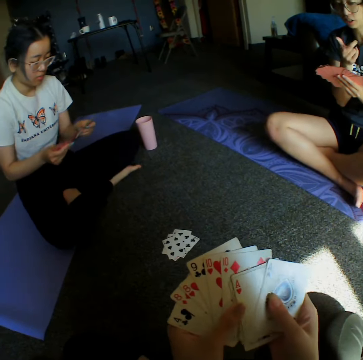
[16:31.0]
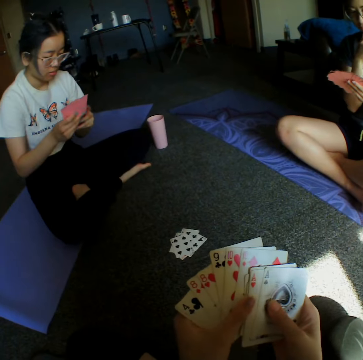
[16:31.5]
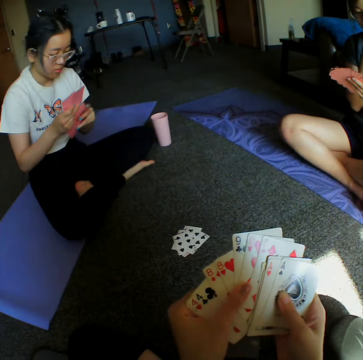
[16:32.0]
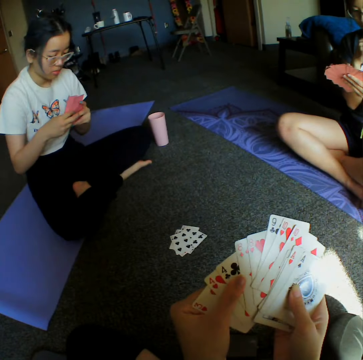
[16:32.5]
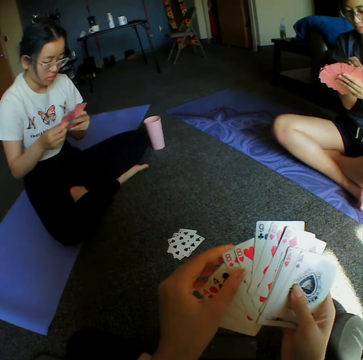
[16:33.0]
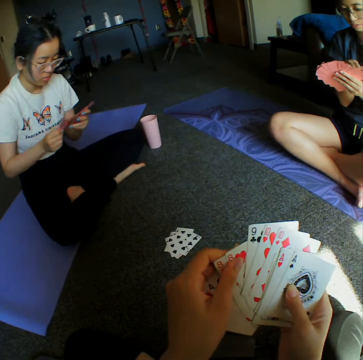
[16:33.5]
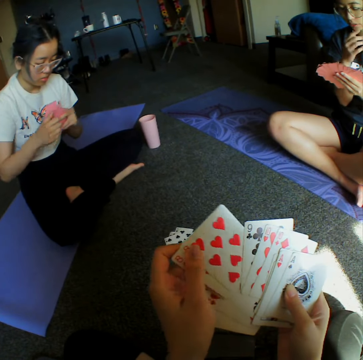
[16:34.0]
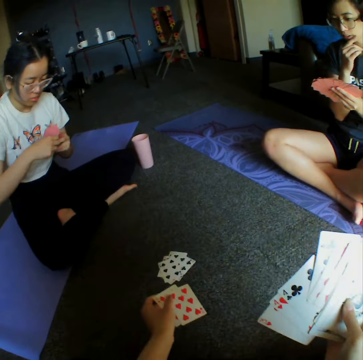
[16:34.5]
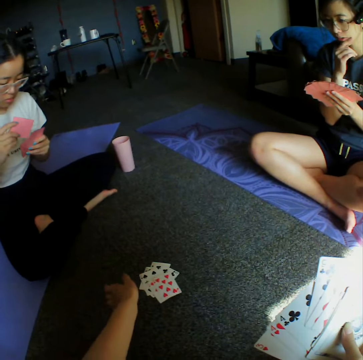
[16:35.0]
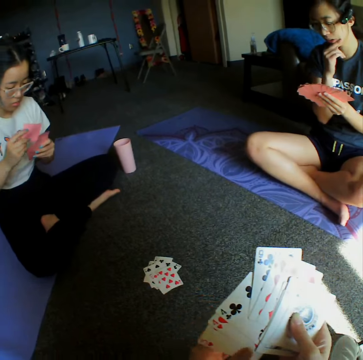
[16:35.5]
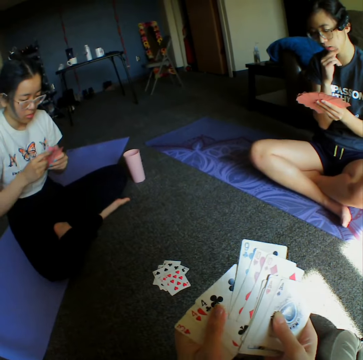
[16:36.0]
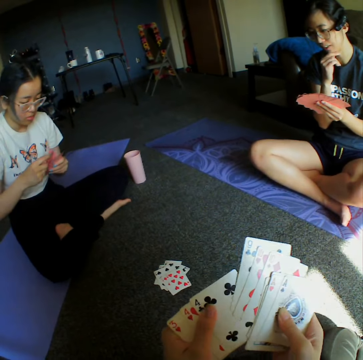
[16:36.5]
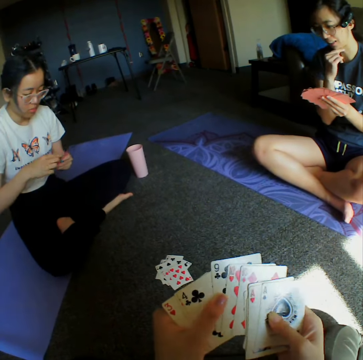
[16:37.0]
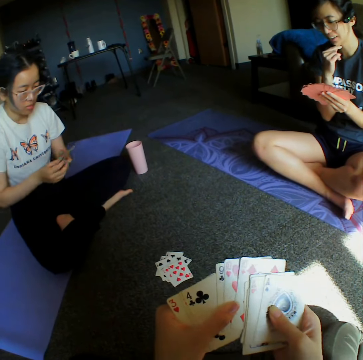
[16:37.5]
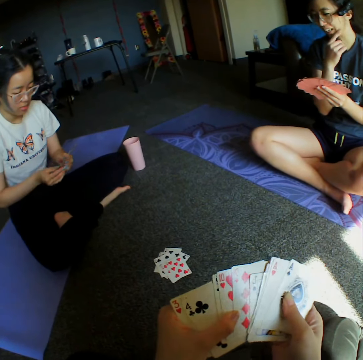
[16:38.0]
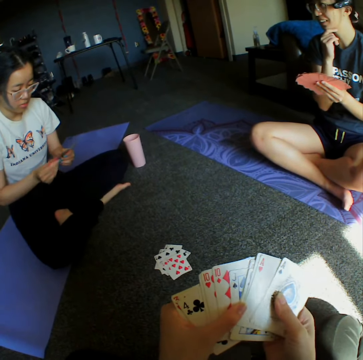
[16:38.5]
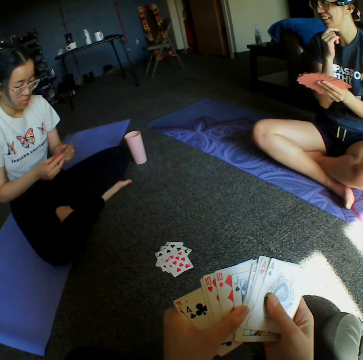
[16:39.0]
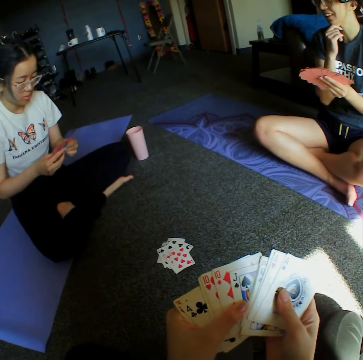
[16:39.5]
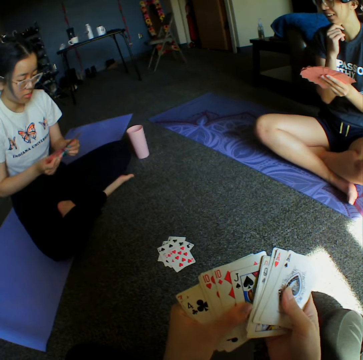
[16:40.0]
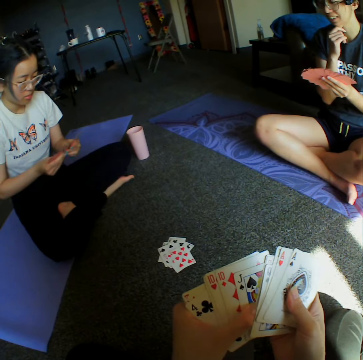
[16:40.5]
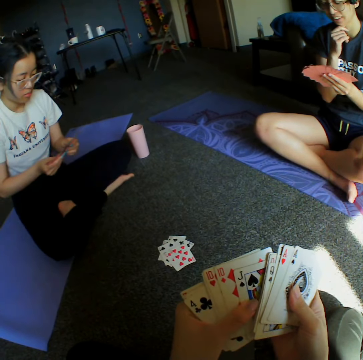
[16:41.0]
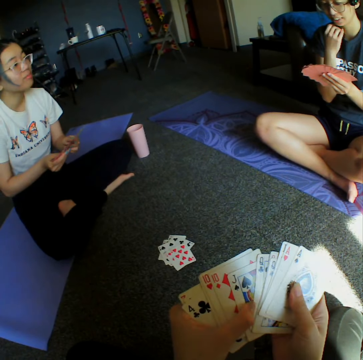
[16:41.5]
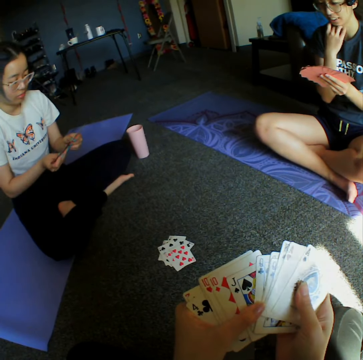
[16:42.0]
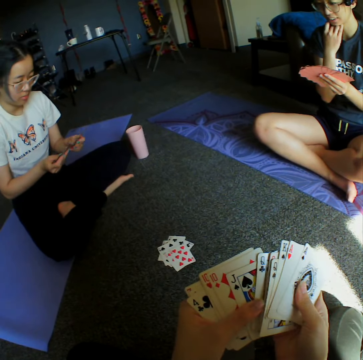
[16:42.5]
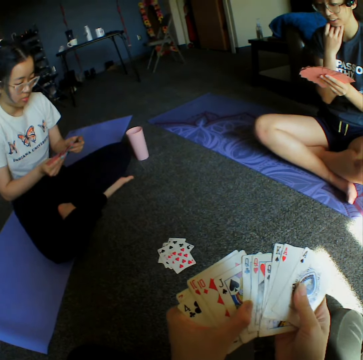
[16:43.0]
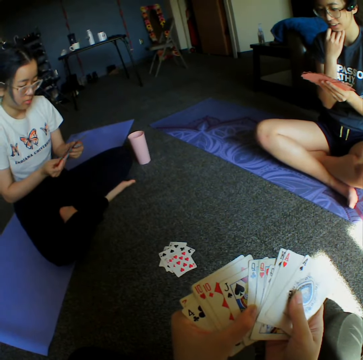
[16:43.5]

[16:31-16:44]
The camera wearer shuffles cards. A woman shuffles cards. The camera wearer throws the cards on the floor. The woman demonstrates something to another woman and a person. The first woman shuffles cards. The camera wearer shuffles cards.

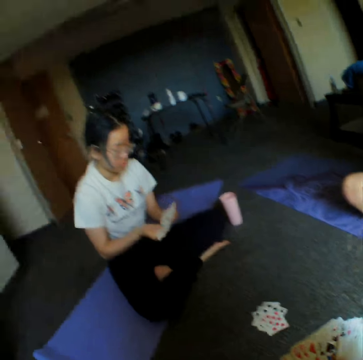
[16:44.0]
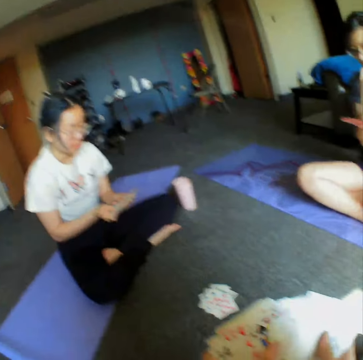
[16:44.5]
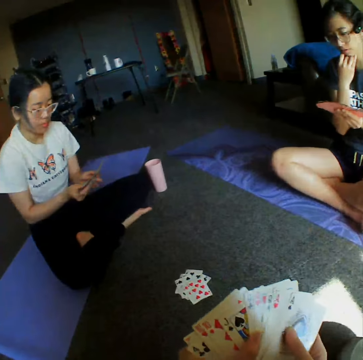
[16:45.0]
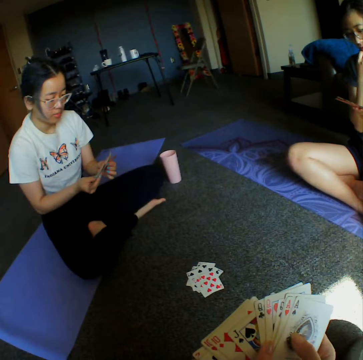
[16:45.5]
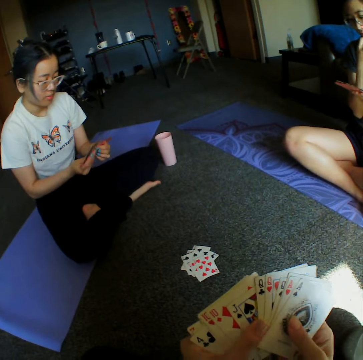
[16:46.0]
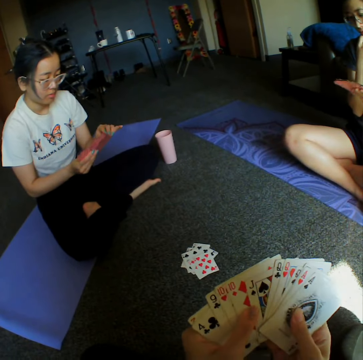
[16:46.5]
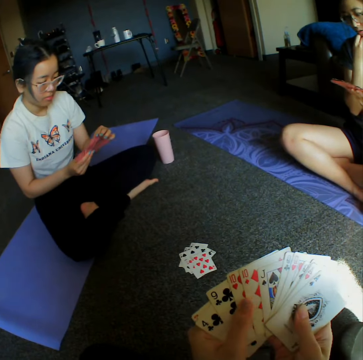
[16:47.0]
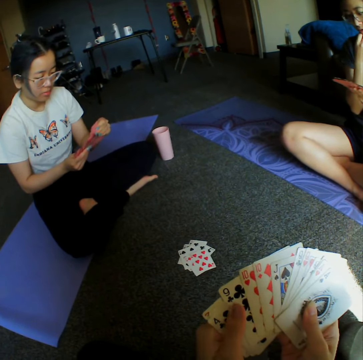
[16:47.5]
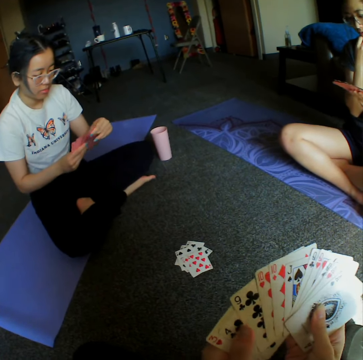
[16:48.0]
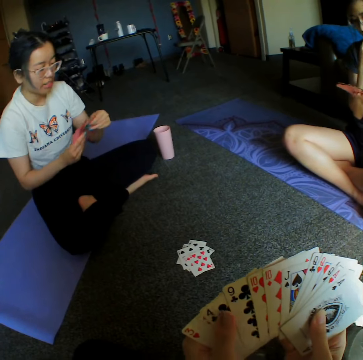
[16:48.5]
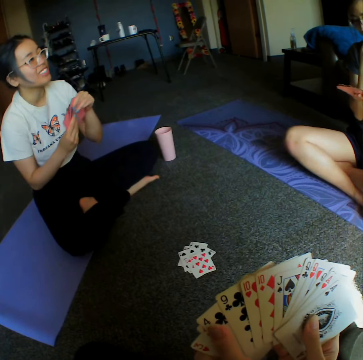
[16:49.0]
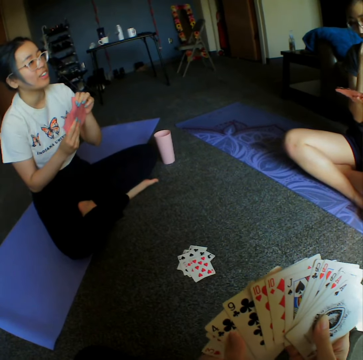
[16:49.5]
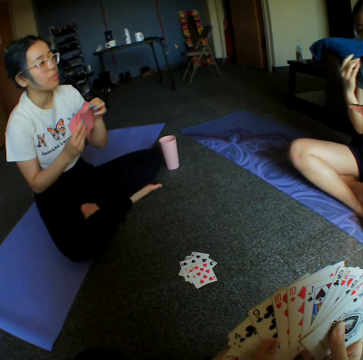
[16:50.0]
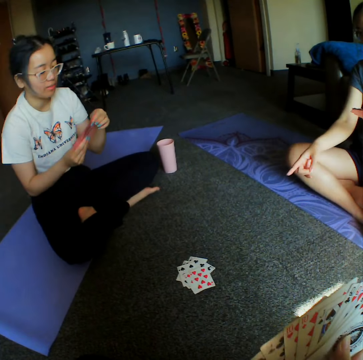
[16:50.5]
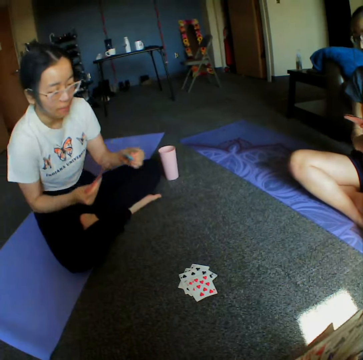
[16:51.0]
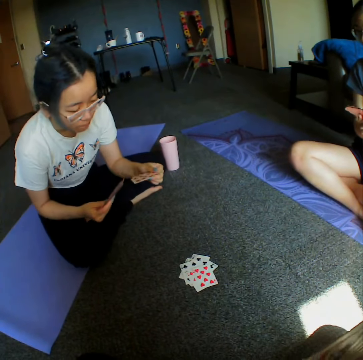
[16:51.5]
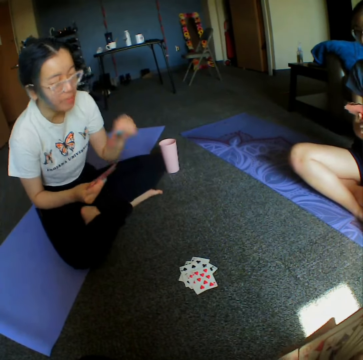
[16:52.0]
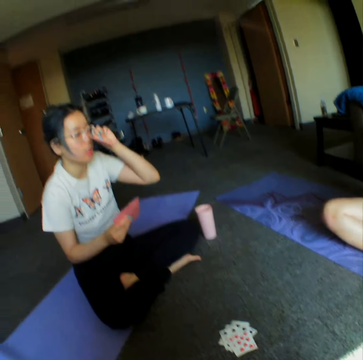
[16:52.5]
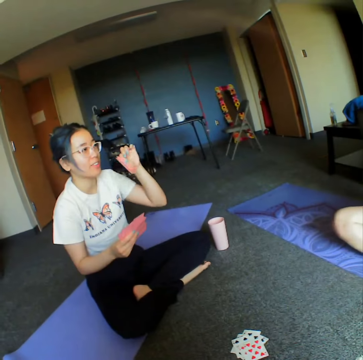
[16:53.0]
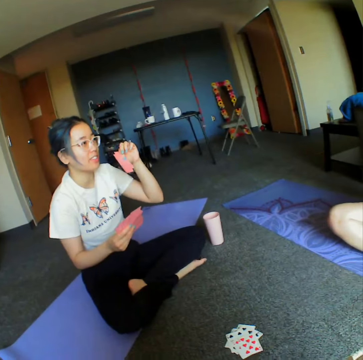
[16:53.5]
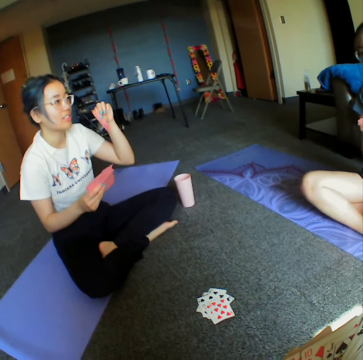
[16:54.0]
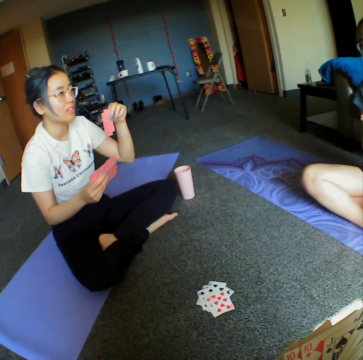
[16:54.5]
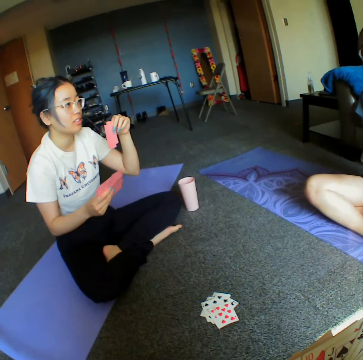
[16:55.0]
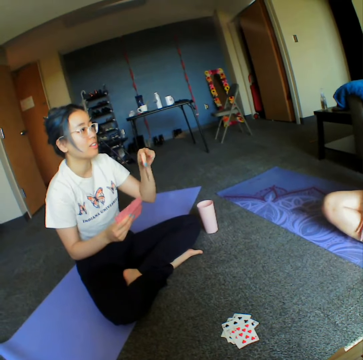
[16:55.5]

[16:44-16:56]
The camera wearer looks around the room. They shuffle cards. A woman shuffles cards. Another woman lifts the card up. The first woman converses with the other woman.

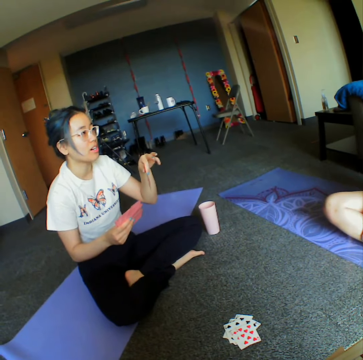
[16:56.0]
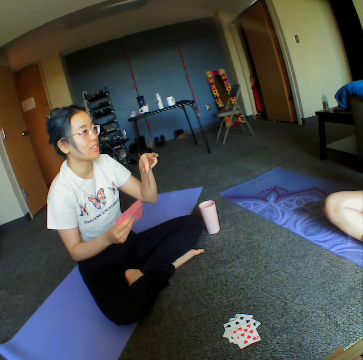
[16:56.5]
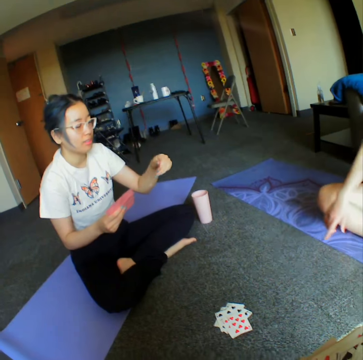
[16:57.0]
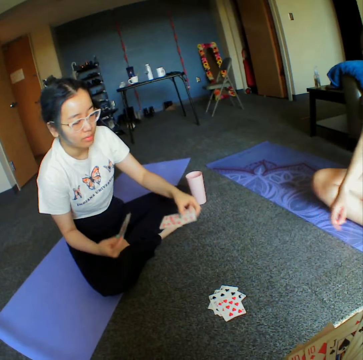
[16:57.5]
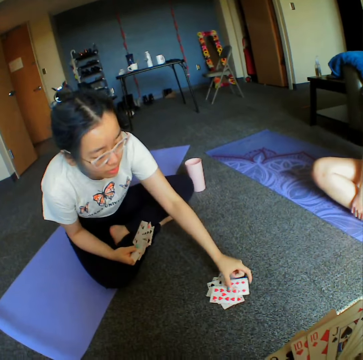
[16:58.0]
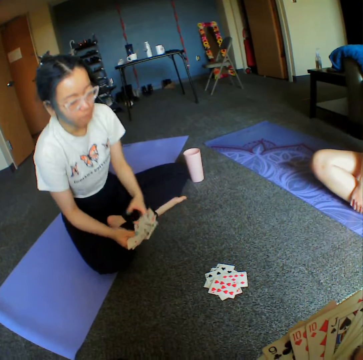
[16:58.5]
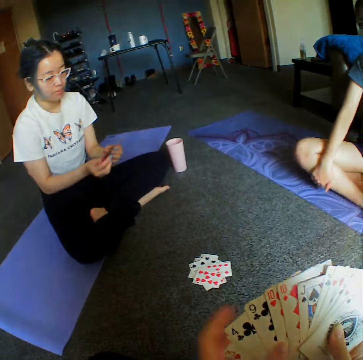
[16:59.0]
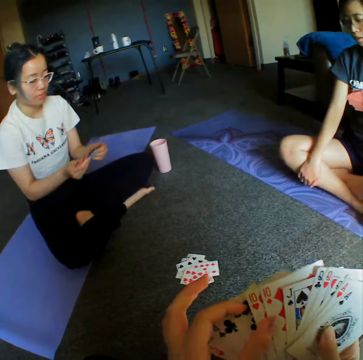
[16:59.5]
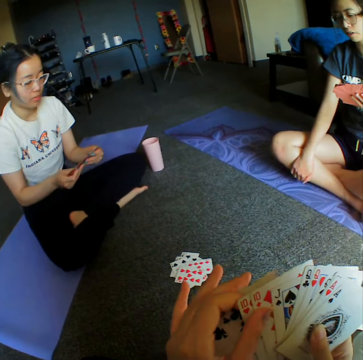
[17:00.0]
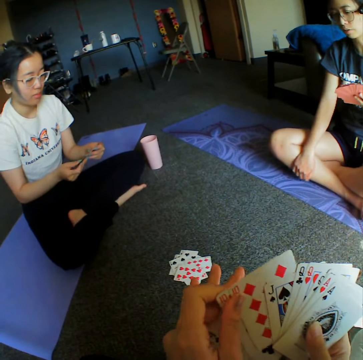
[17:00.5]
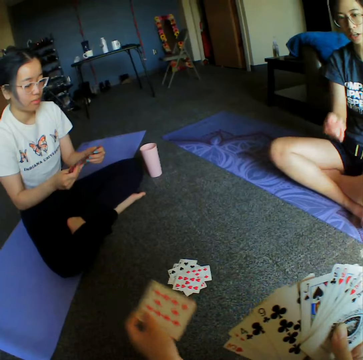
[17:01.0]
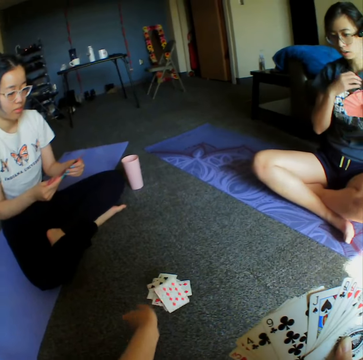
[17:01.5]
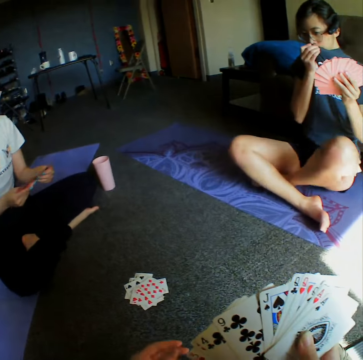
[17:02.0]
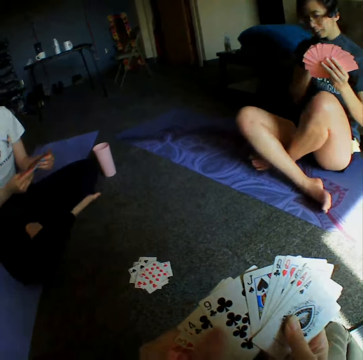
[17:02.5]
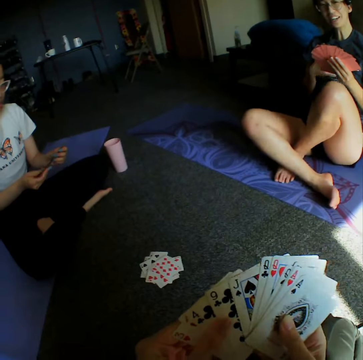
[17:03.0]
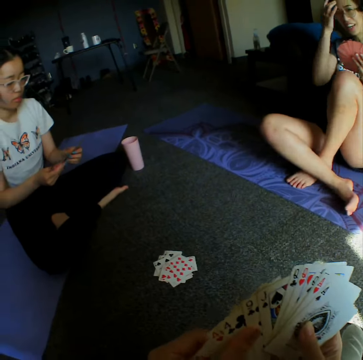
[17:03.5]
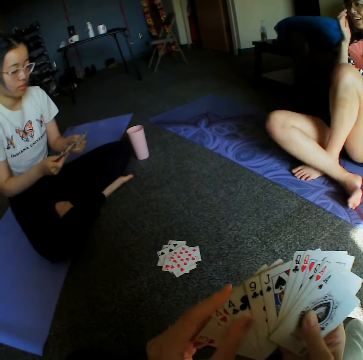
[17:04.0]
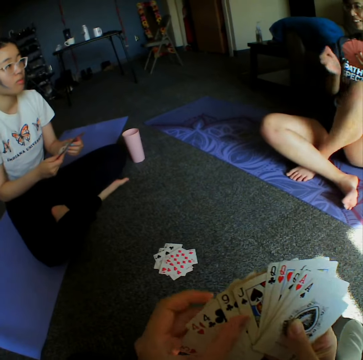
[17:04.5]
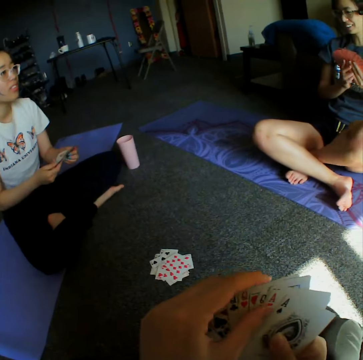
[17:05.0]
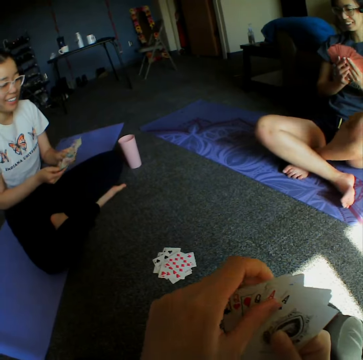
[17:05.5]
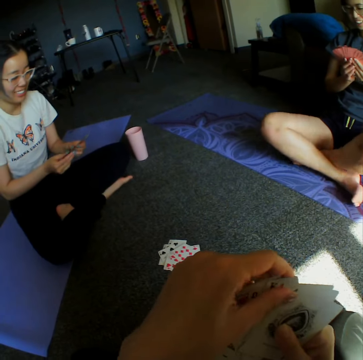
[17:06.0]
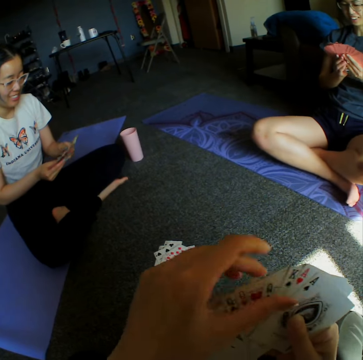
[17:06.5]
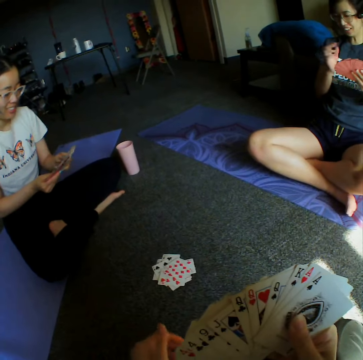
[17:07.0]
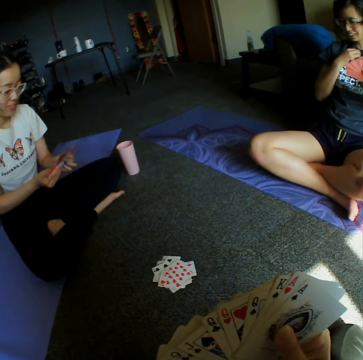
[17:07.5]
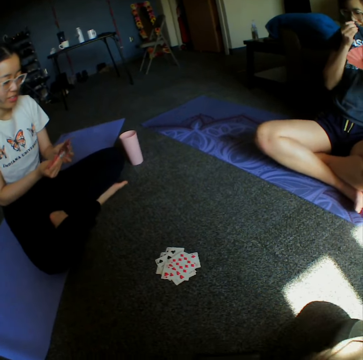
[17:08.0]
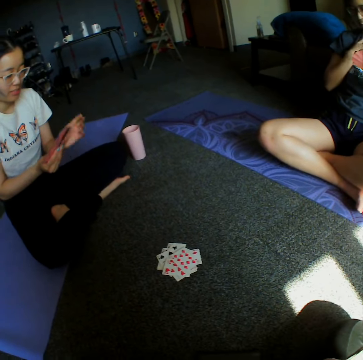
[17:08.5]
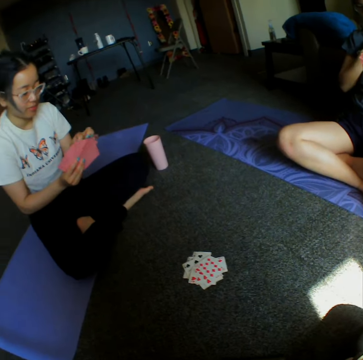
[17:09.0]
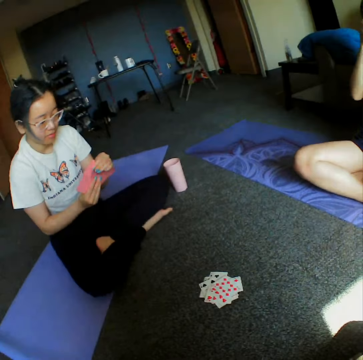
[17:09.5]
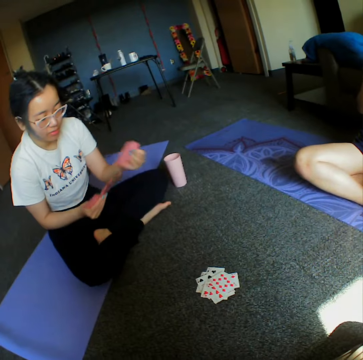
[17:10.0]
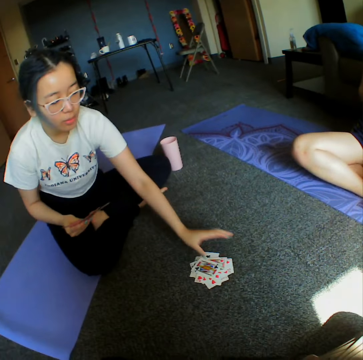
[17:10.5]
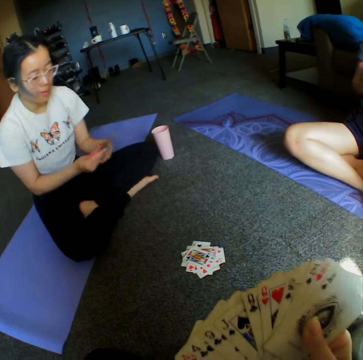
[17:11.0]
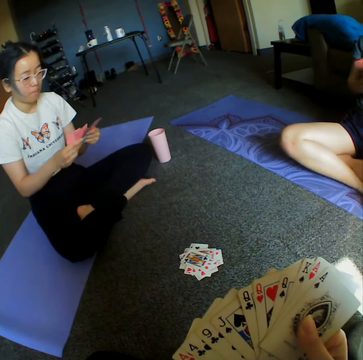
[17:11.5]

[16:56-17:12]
A woman throws the cards down on the floor. The camera wearer throws the cards on the floor. Another woman demonstrates something to the first woman and a person. The camera wearer shuffles cards. The first woman shuffles cards and throws the cards down on the floor.
